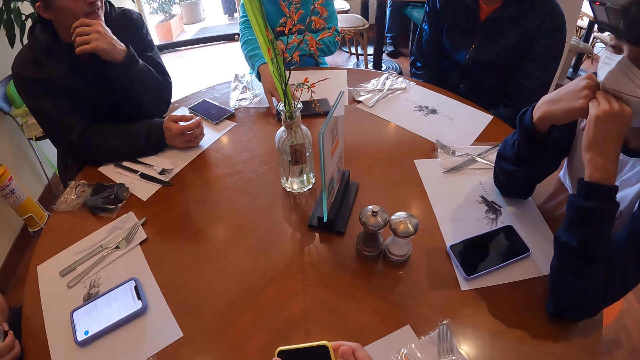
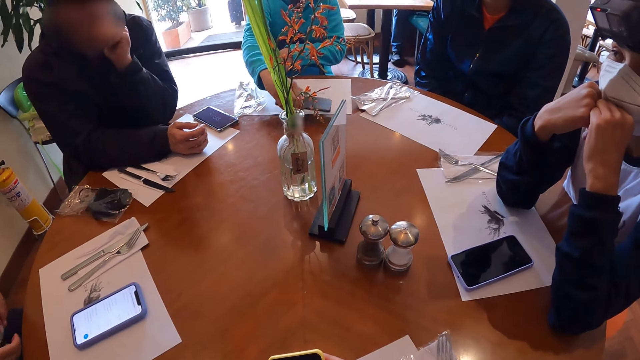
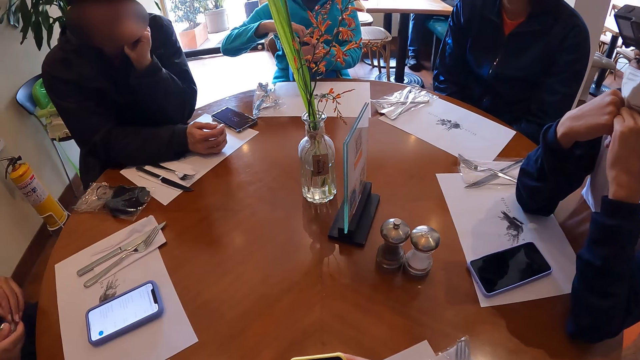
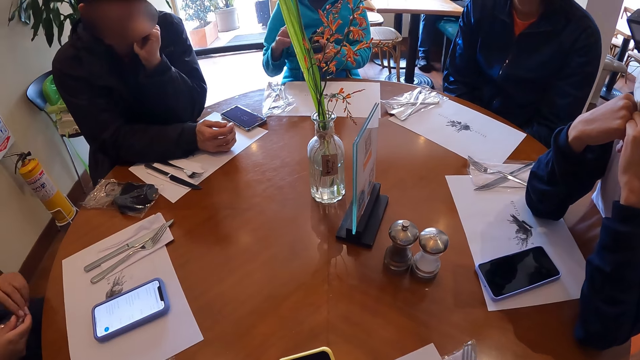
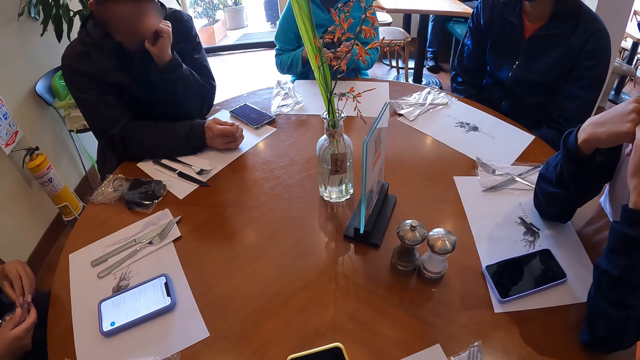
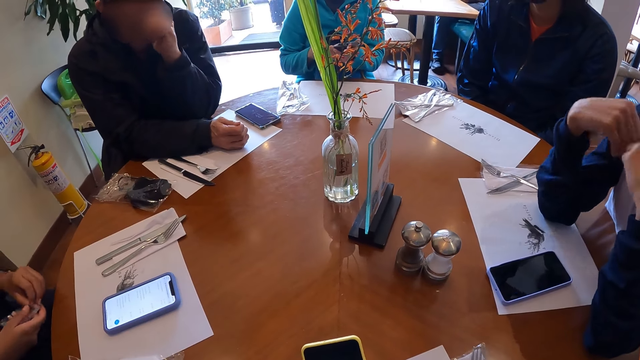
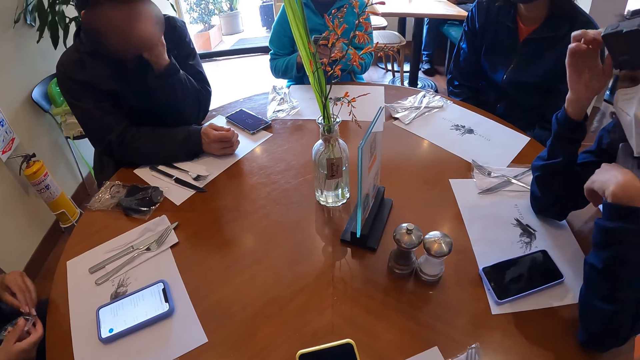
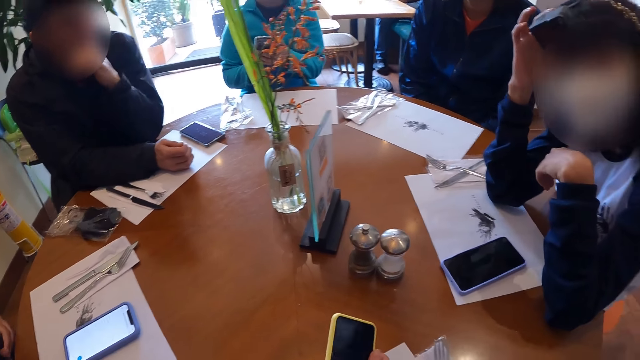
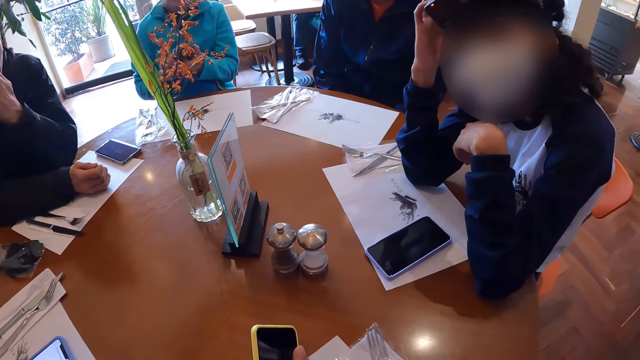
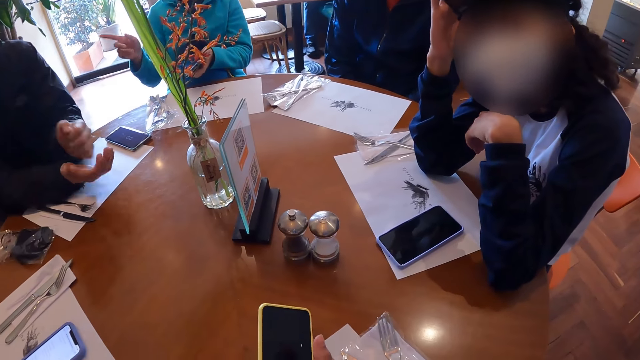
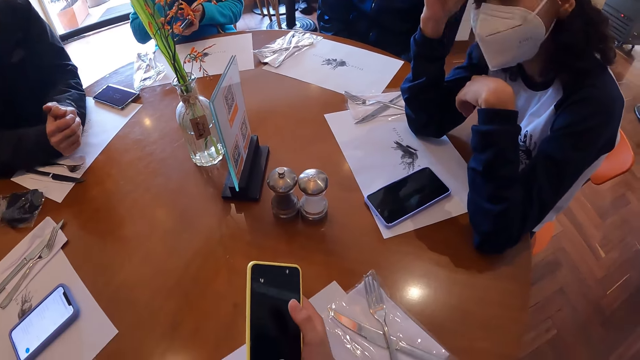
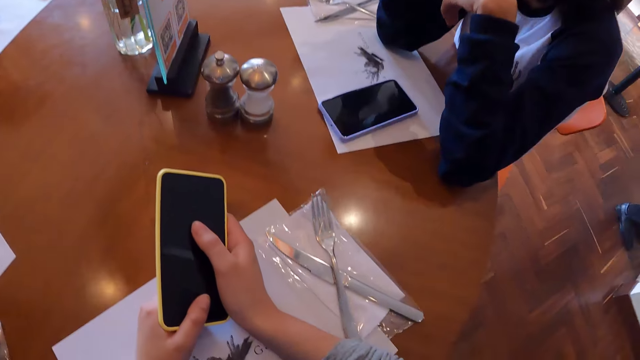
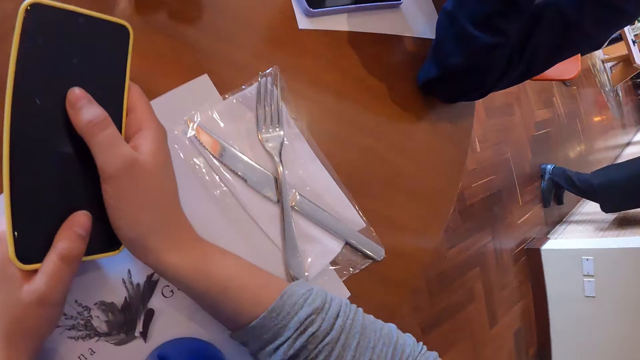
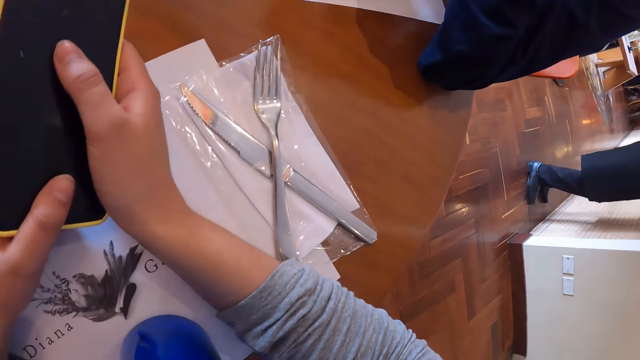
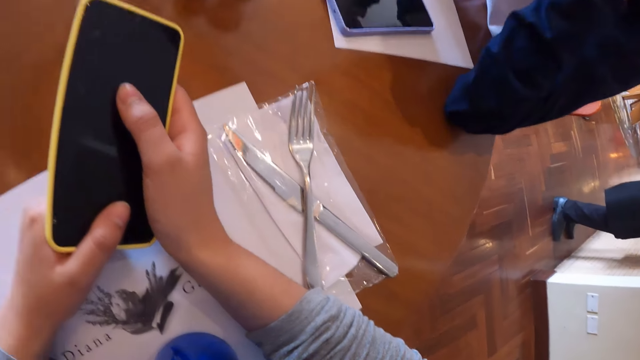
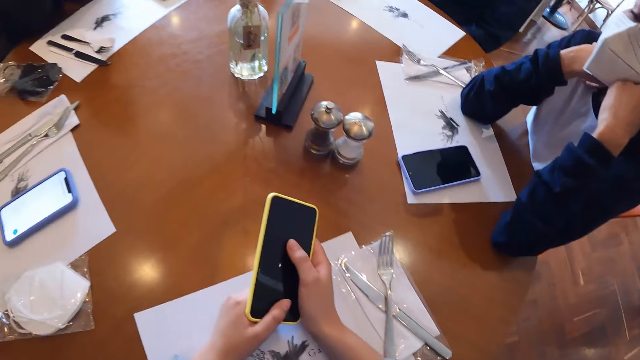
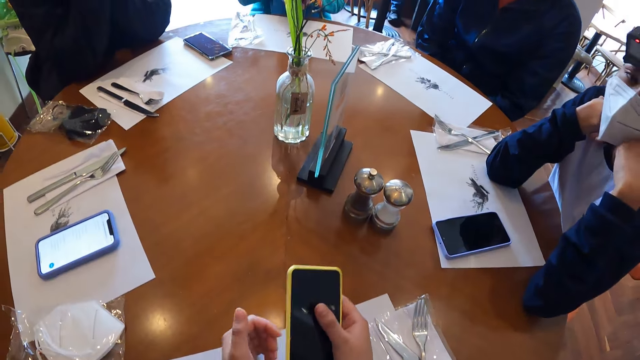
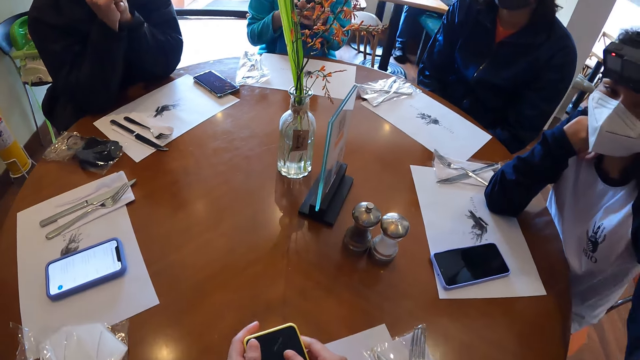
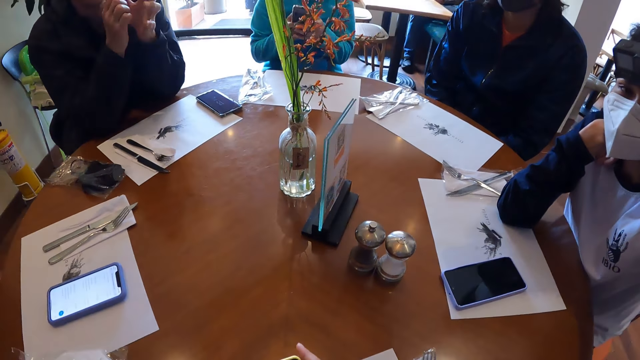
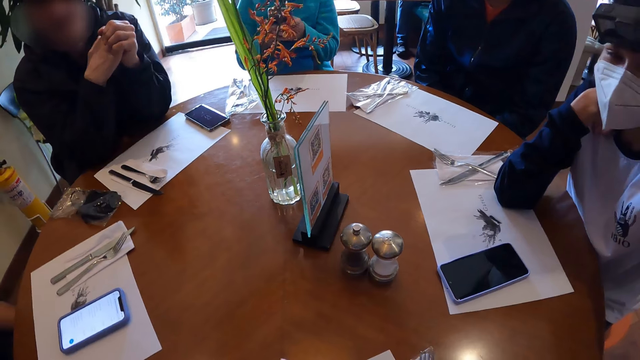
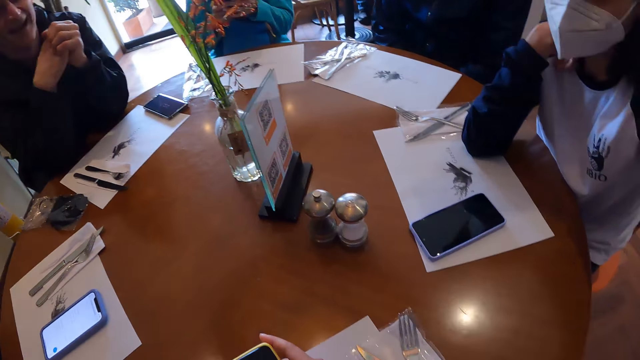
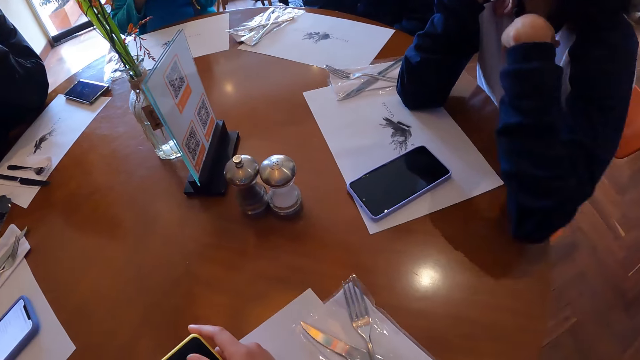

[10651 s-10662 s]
The camera wearer looks around. A woman picks up her phone from the table with her right hand. The woman operates the phone with her hands. Another woman adjusts her camera with her right hand. The camera wearer looks around the table. The other woman interacts with the camera wearer.

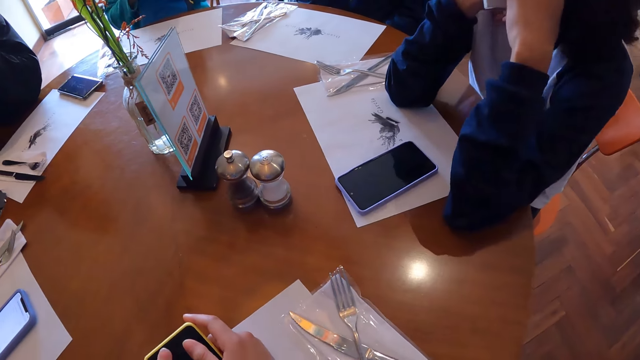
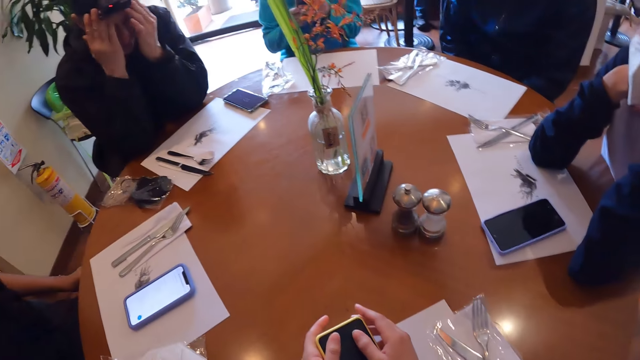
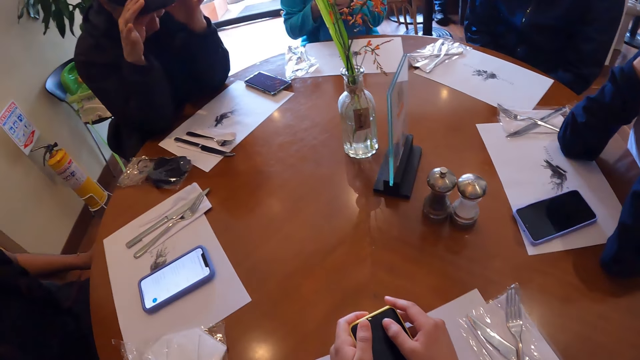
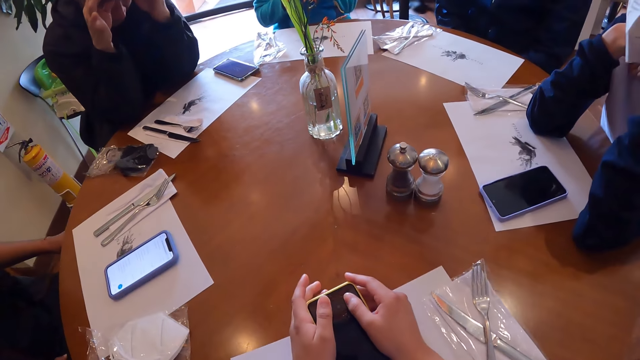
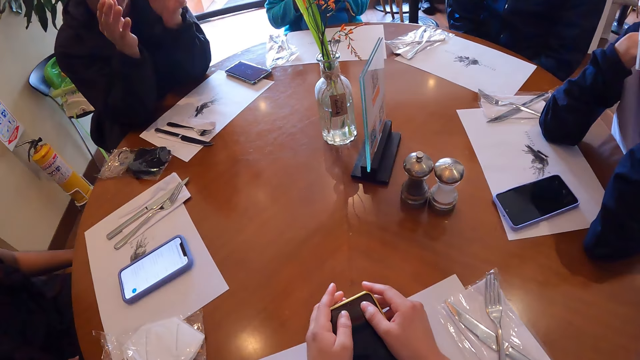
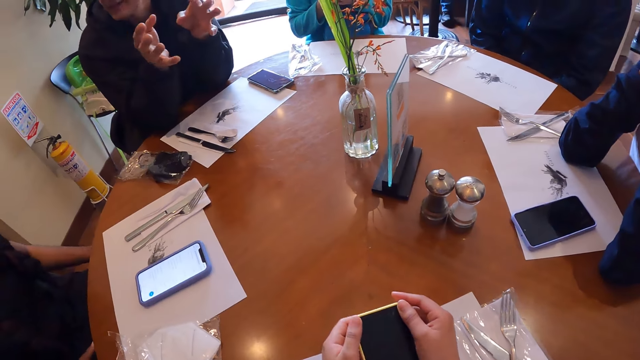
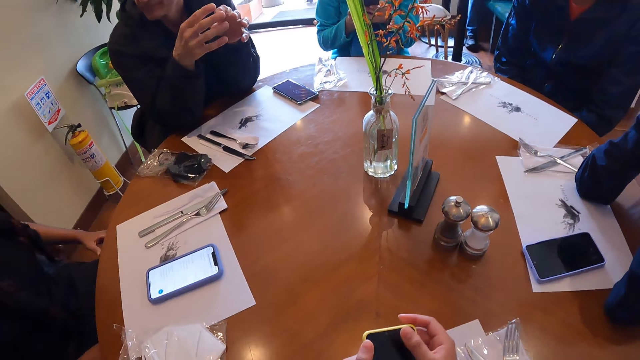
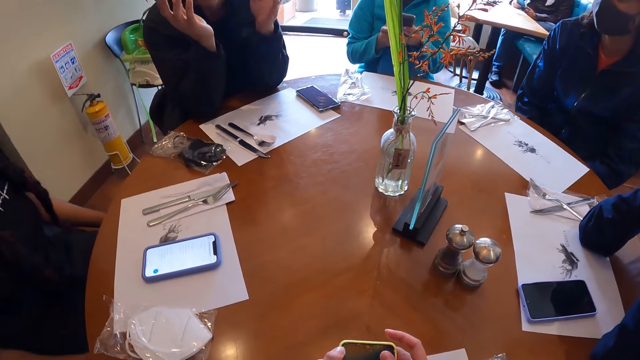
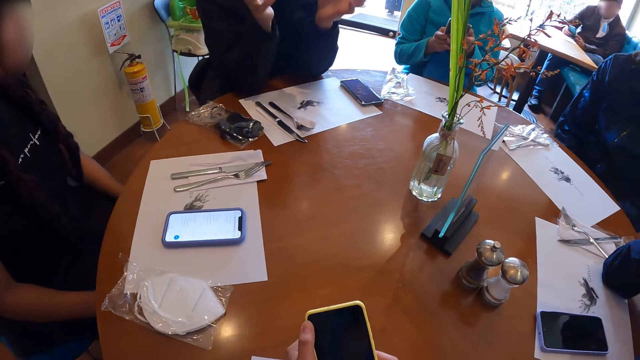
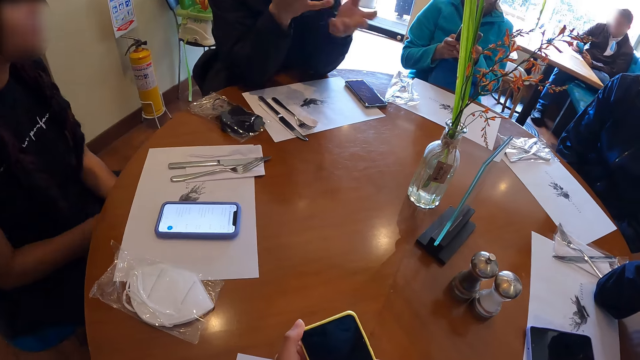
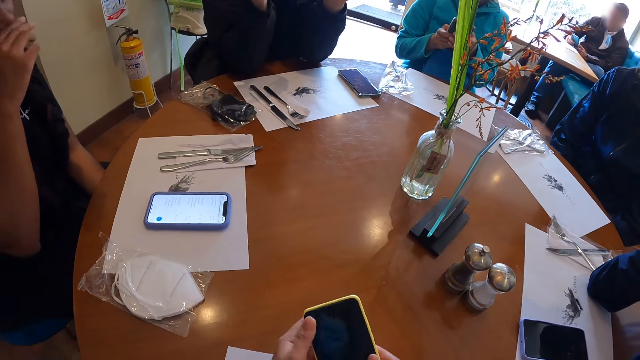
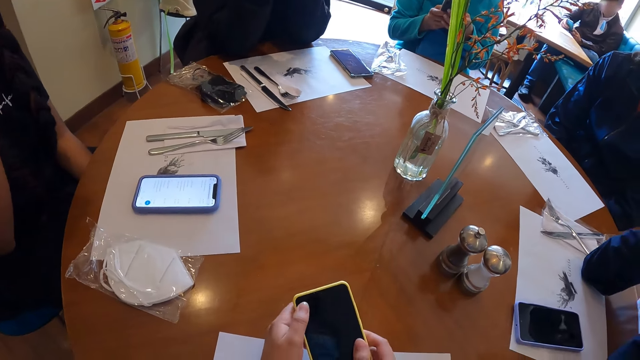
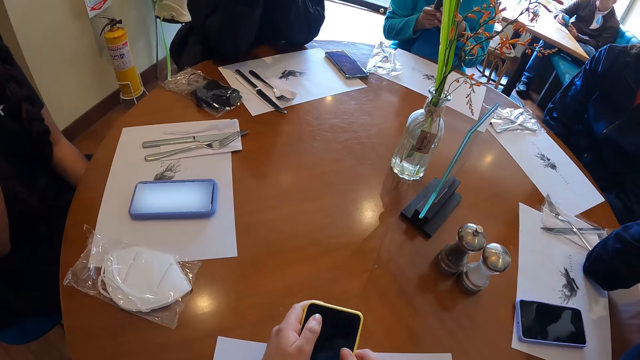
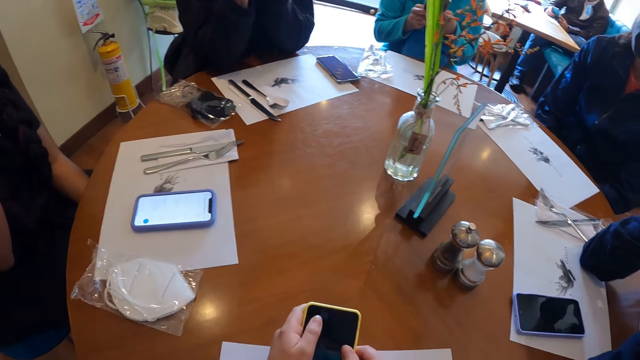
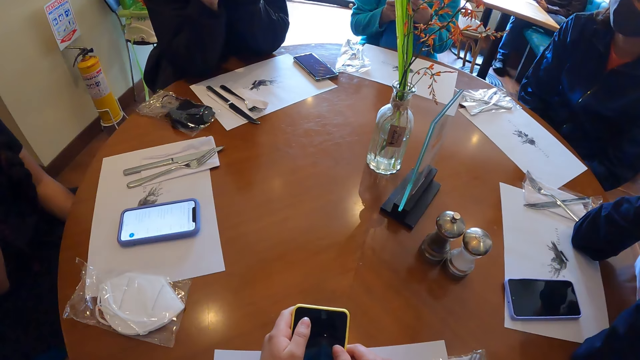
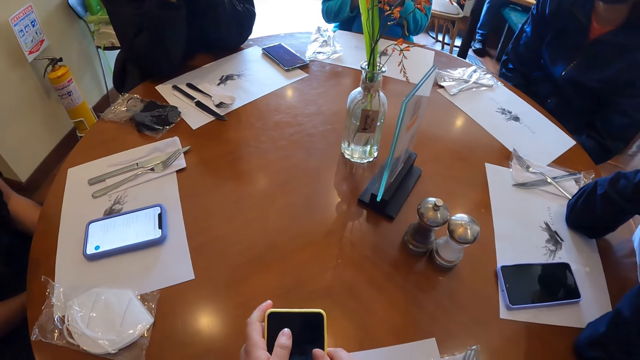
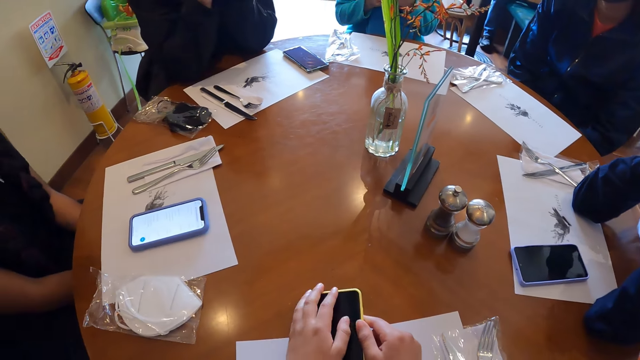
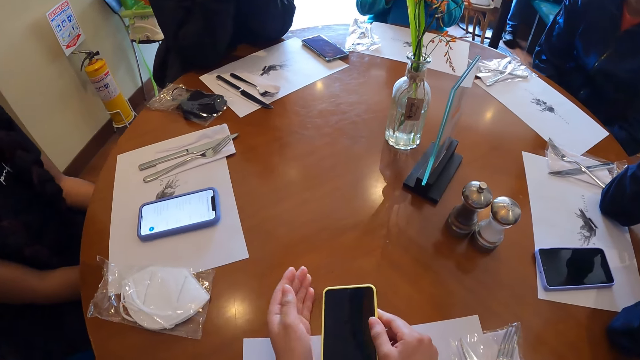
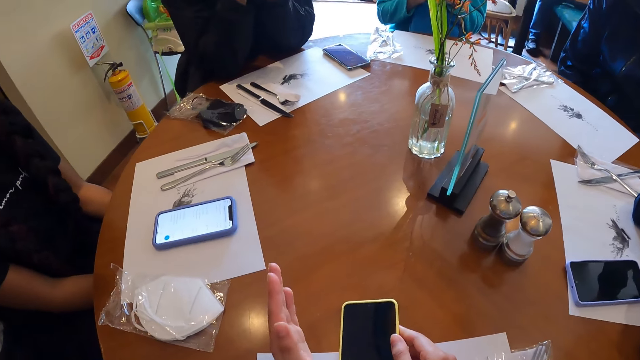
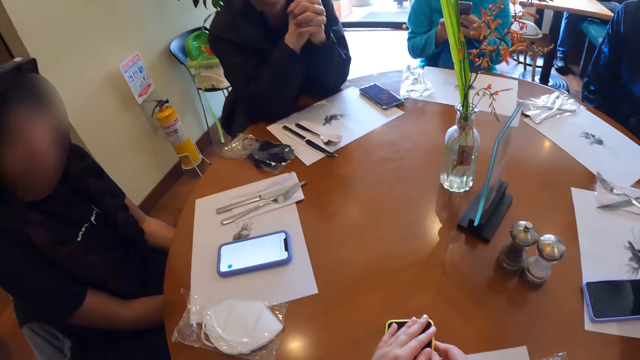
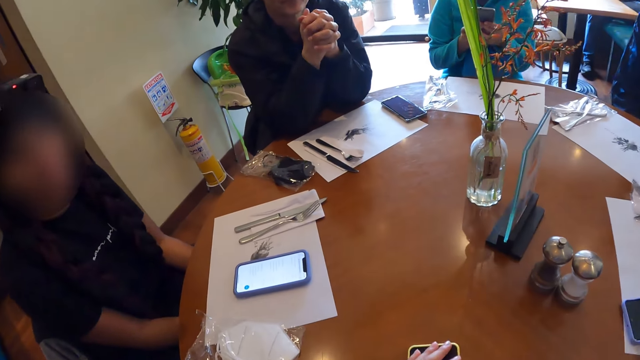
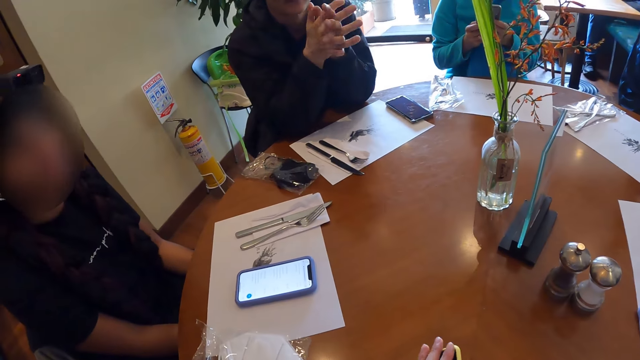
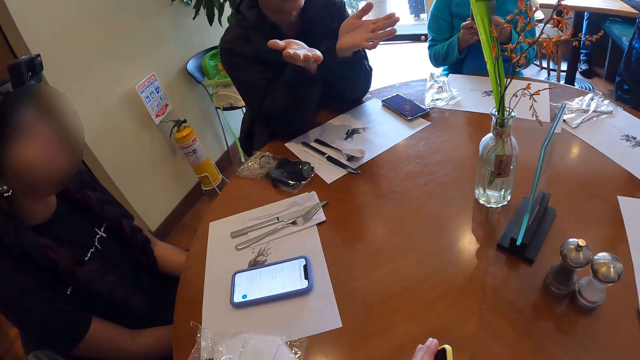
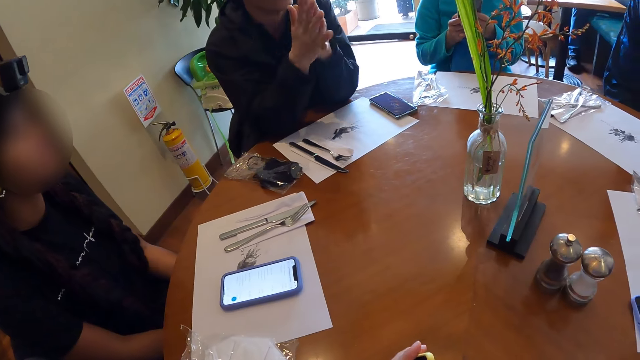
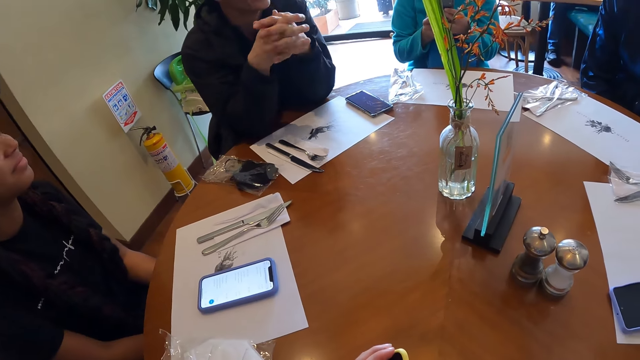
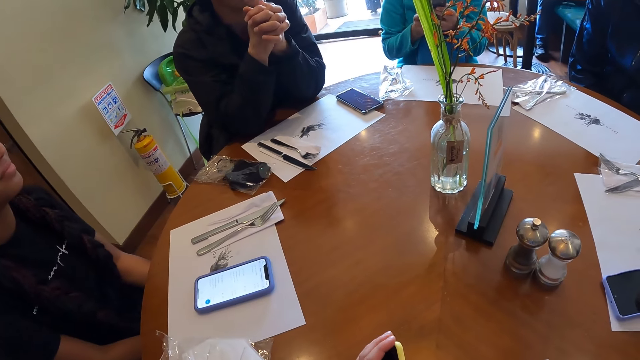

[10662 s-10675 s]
The camera wearer looks around. A man adjusts his camera with his hands. The man interacts with a woman. The camera wearer interacts with the group of people at the table in the restaurant.
